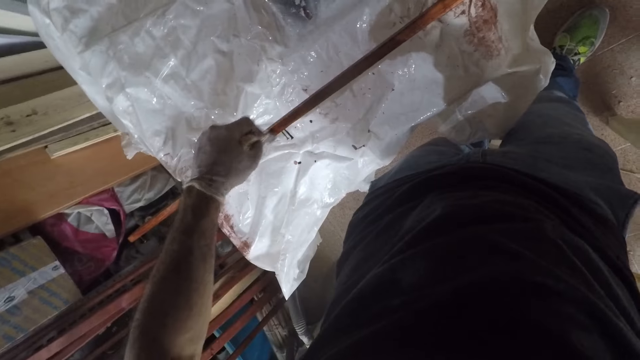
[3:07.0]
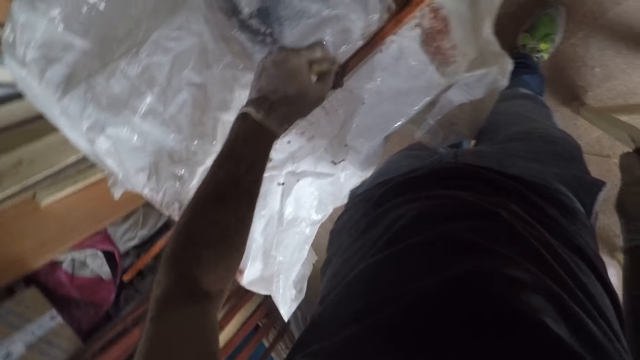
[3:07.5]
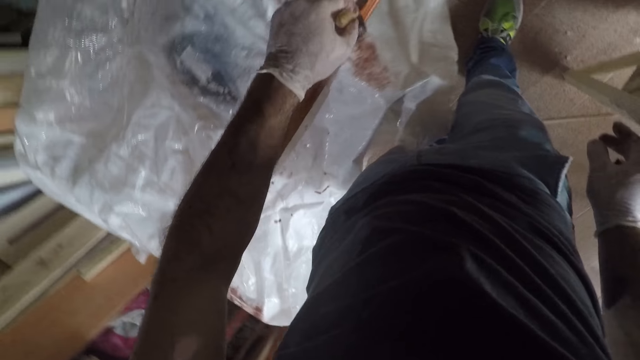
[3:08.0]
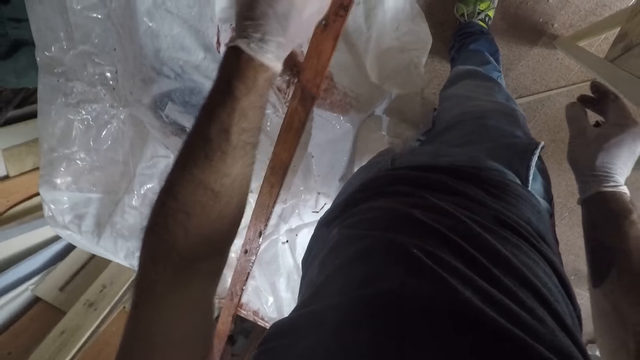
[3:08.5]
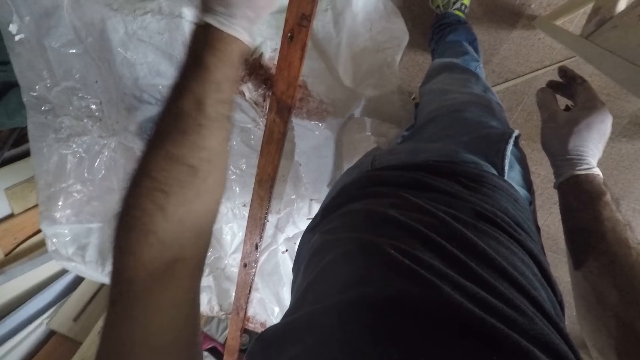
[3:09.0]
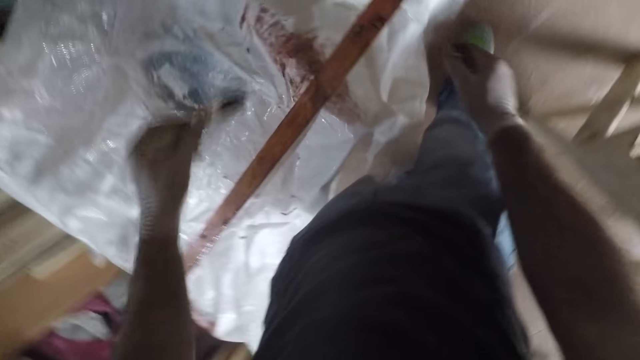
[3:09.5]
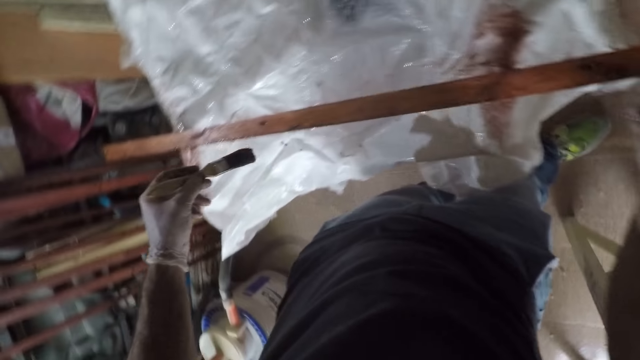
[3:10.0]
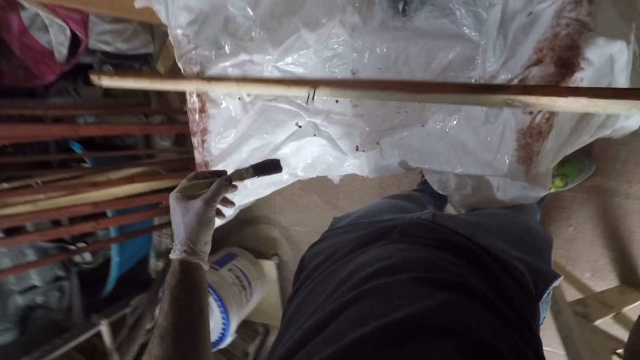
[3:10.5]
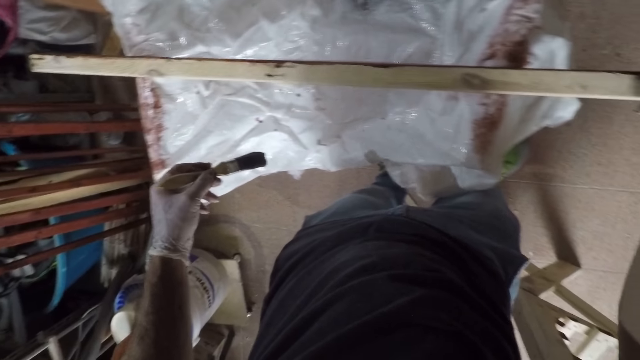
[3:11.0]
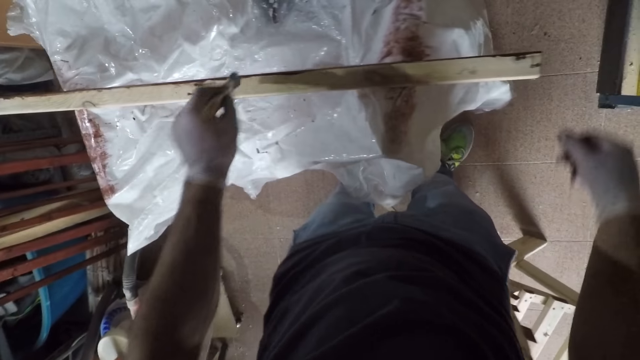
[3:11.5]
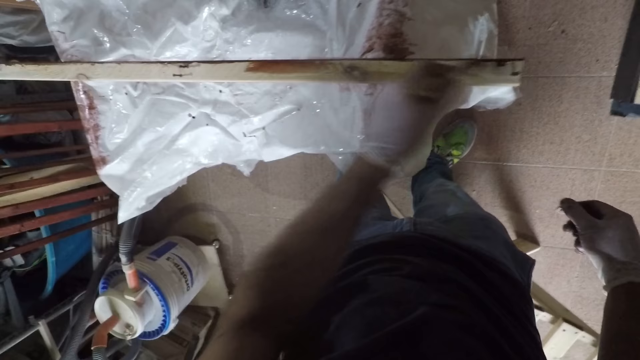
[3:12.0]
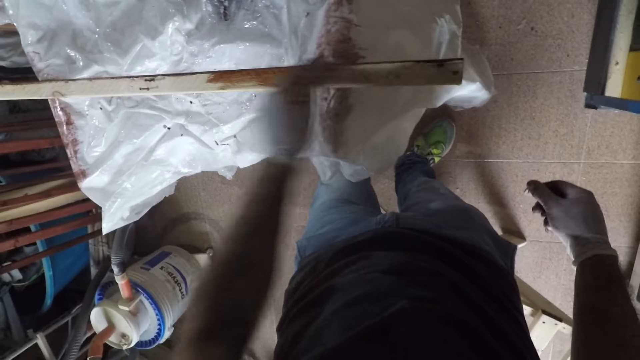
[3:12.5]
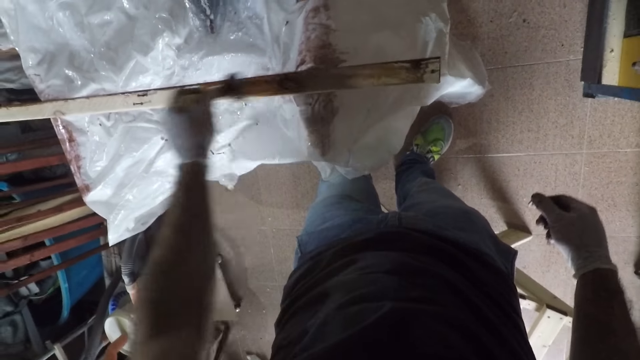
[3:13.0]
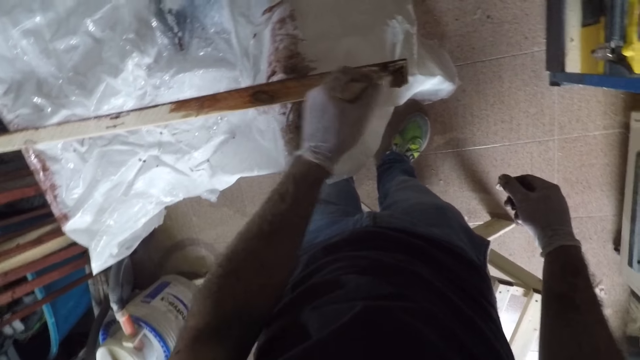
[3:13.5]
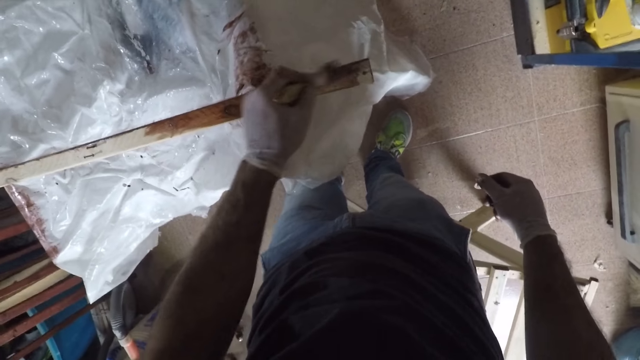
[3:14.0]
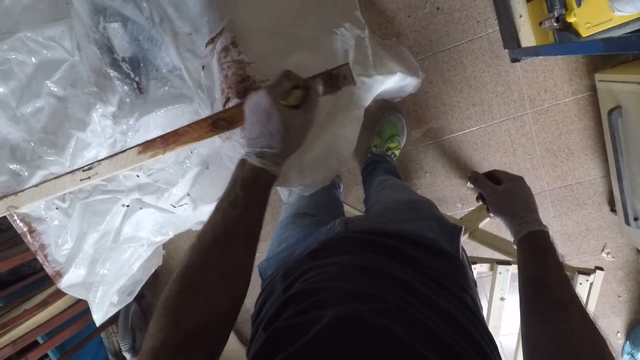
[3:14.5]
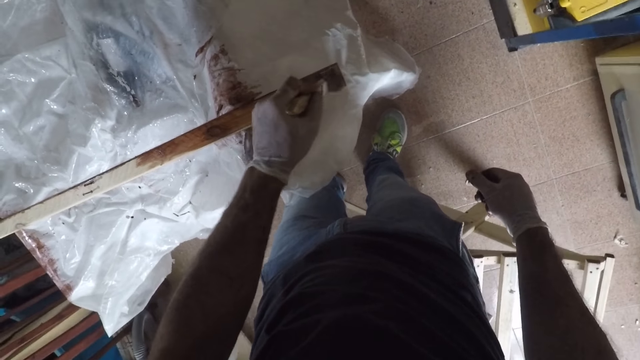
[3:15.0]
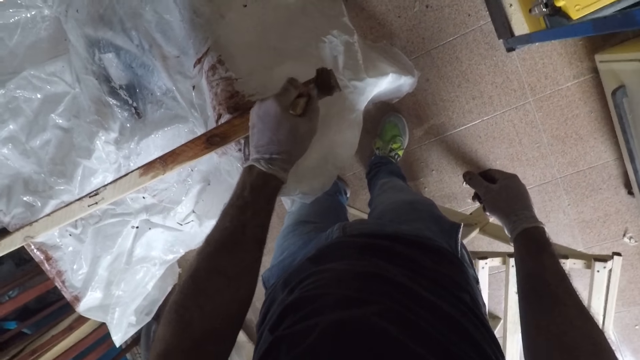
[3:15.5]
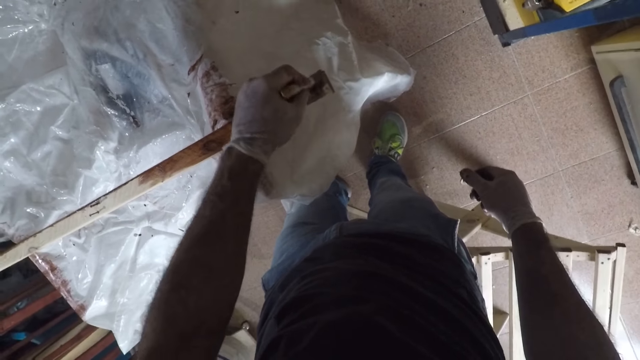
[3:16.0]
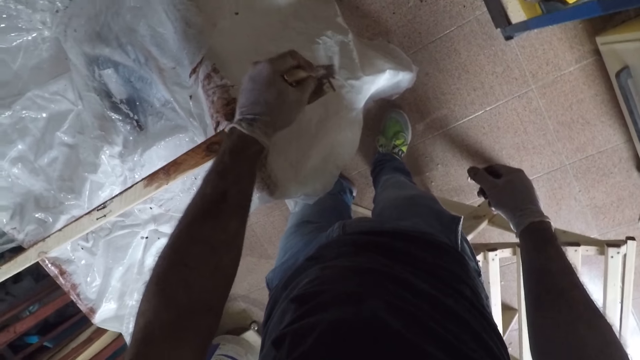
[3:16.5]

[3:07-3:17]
The camera wearer flips the wood over. They apply the wood finisher at the wood.

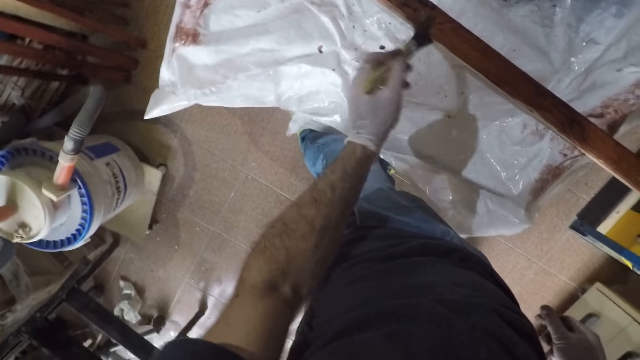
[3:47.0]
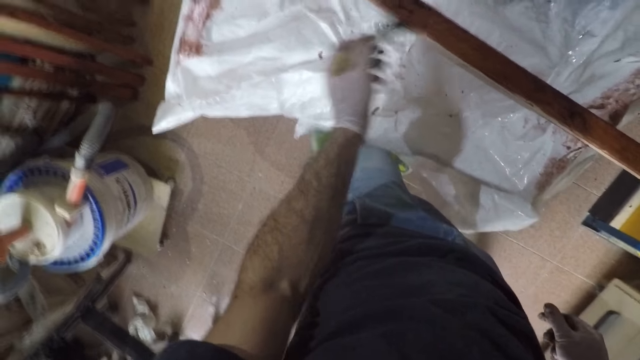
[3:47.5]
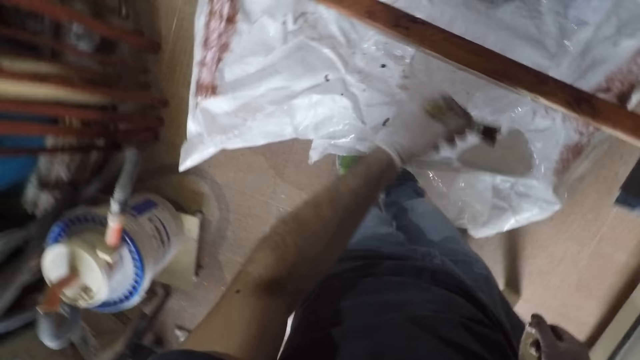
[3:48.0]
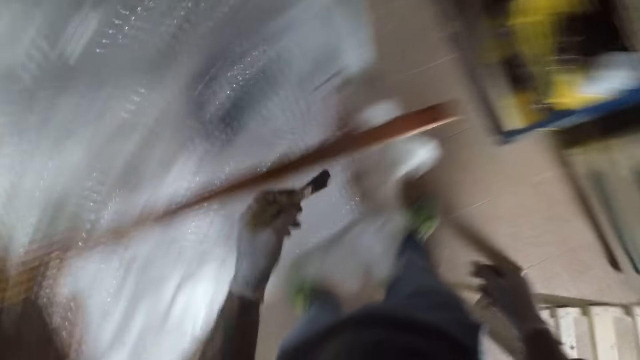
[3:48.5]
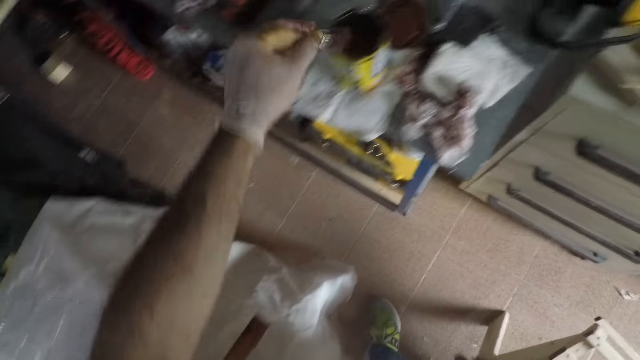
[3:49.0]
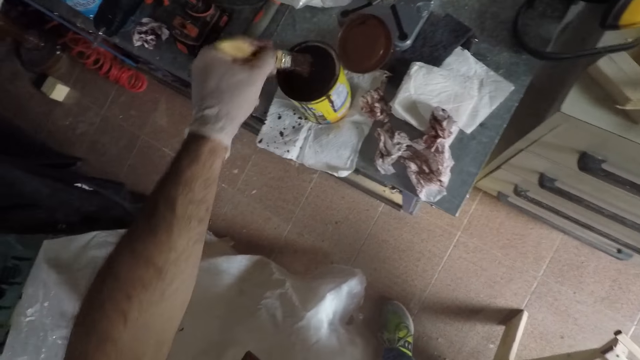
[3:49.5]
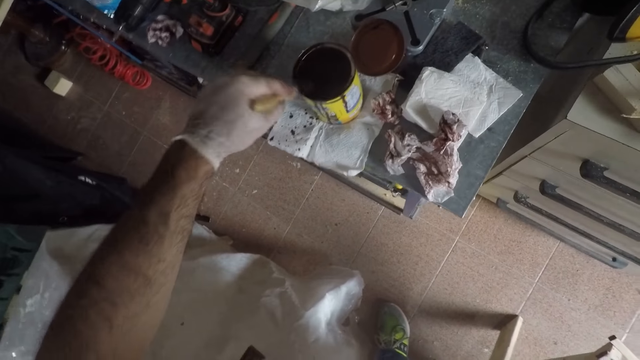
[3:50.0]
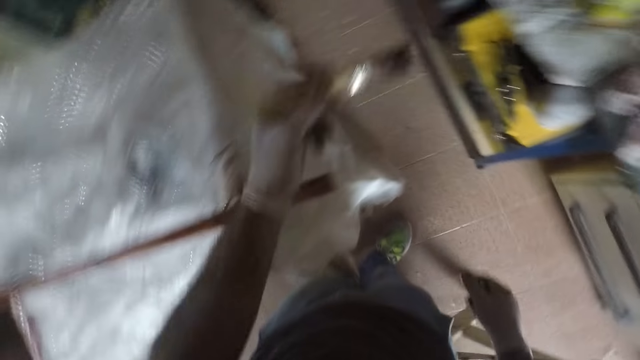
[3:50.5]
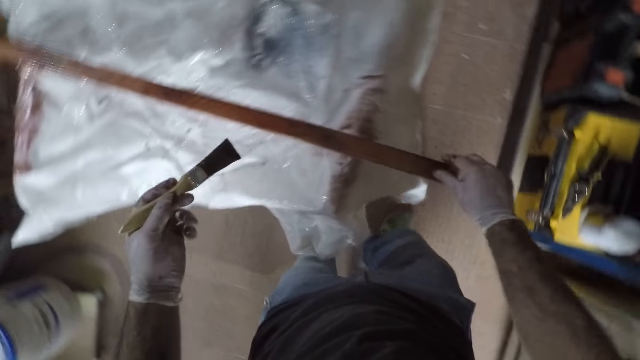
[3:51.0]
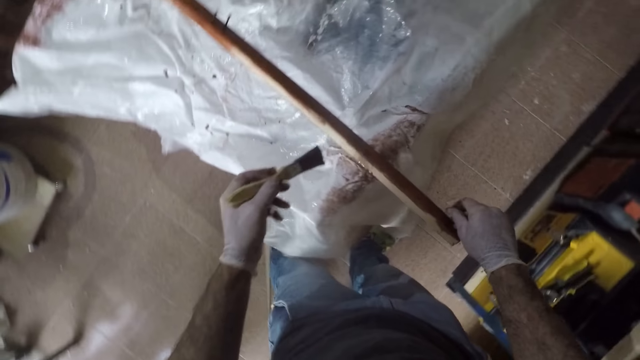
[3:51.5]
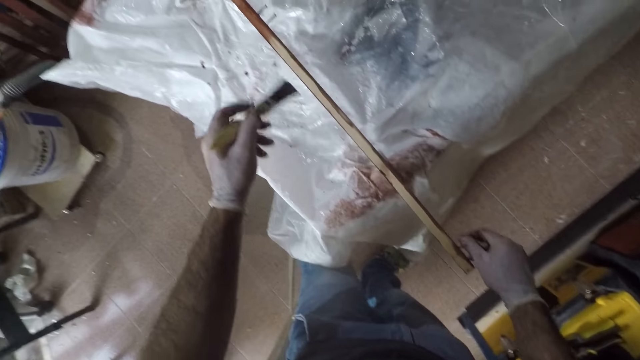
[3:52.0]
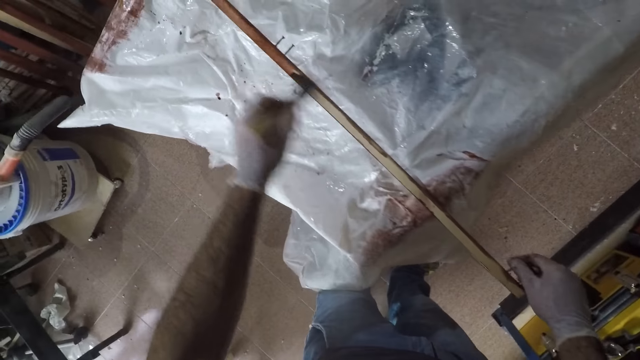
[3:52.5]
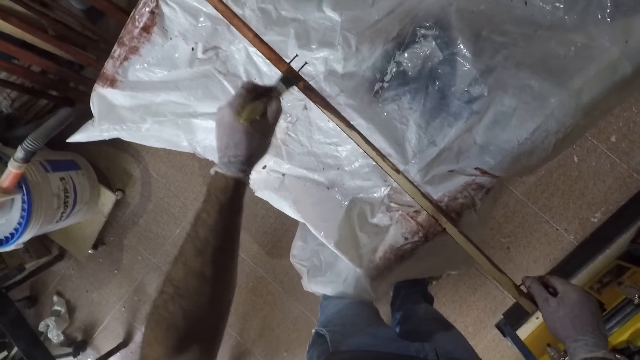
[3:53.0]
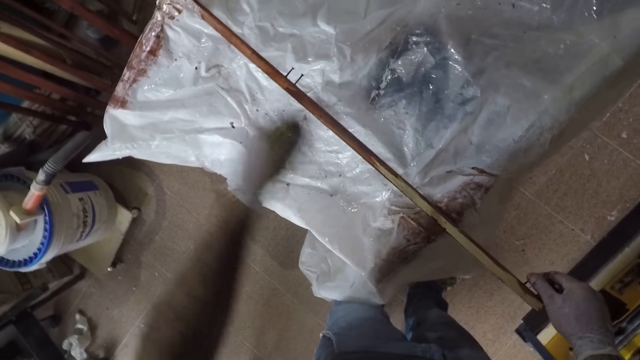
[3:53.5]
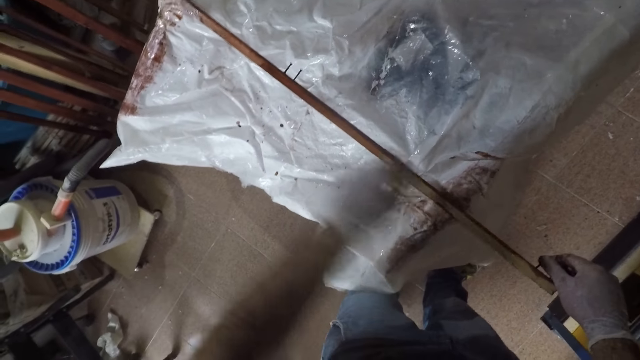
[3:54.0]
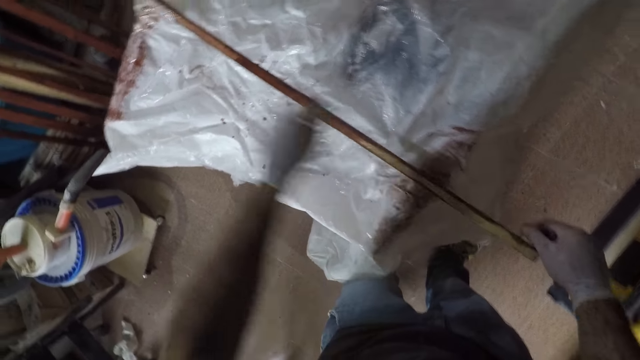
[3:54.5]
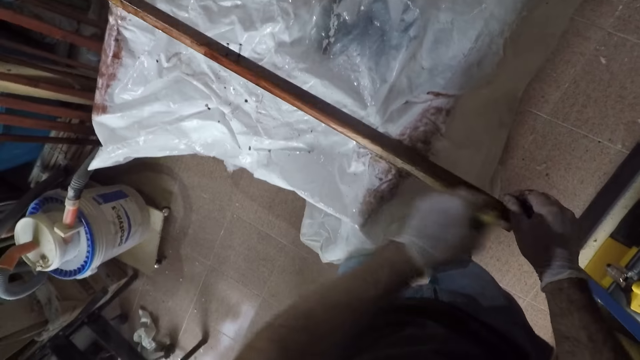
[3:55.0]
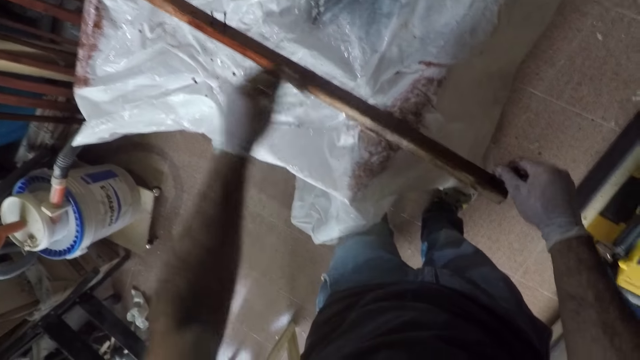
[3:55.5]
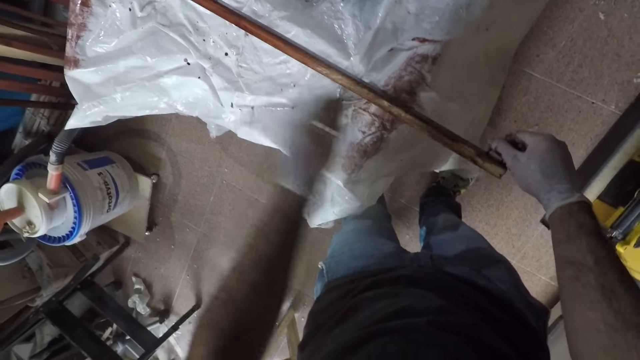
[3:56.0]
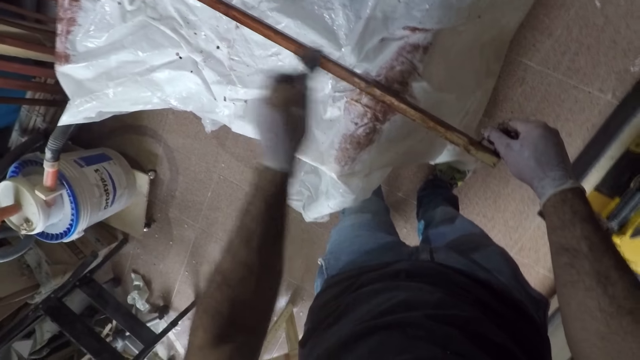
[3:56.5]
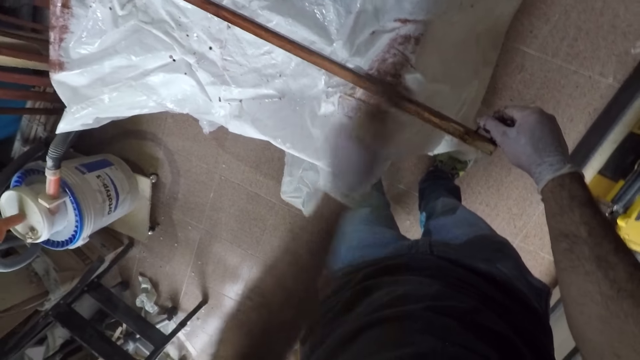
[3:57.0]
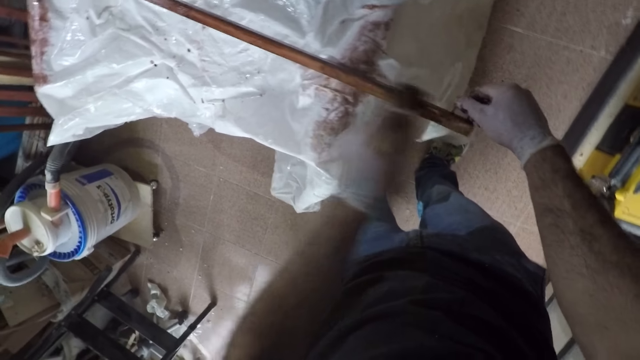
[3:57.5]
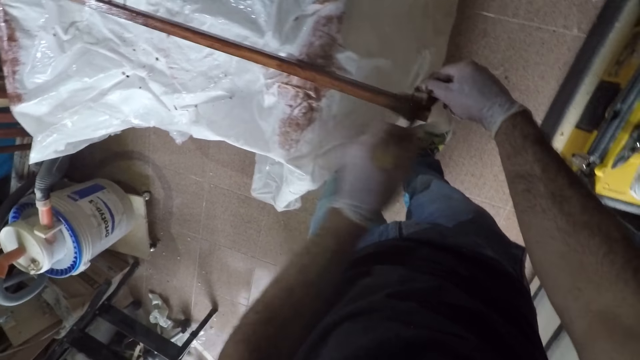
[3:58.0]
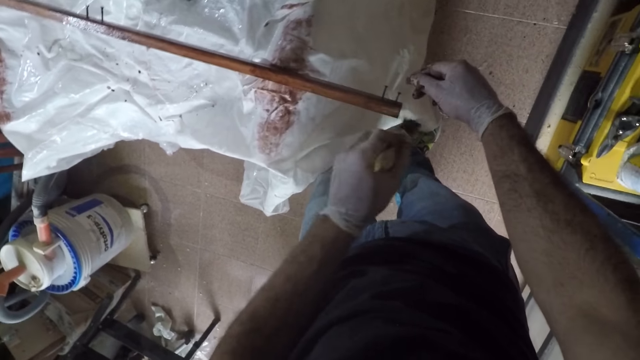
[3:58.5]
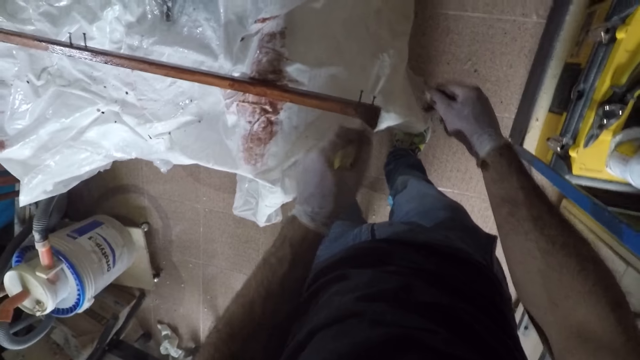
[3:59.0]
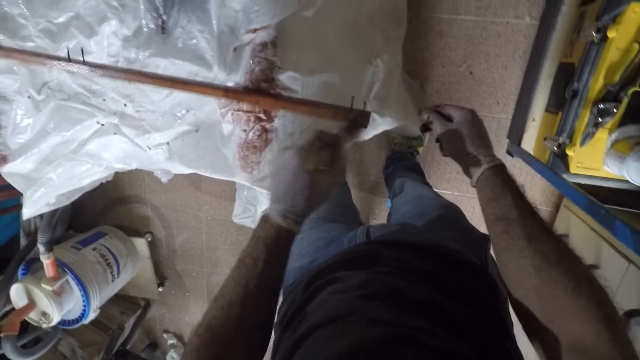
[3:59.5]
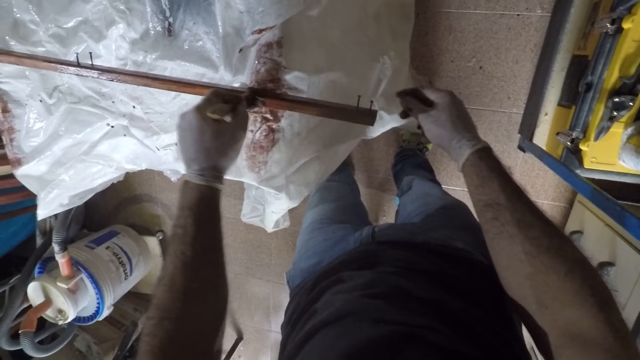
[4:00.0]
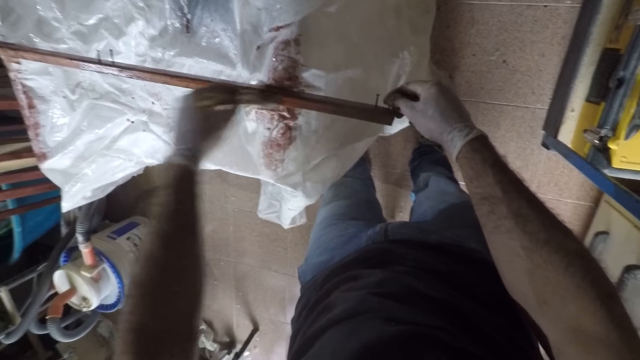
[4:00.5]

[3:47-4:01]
The camera wearer moves his leg. He dips the paint brush in the wood finisher. He holds the wood, flips the wood over, and applies the wood finisher at the wood. He unhands the wood.
